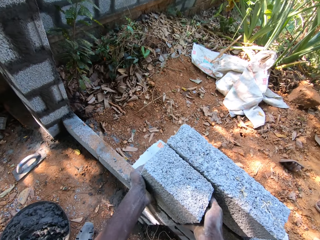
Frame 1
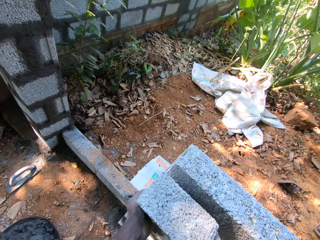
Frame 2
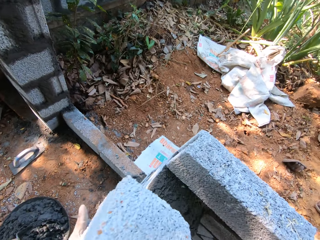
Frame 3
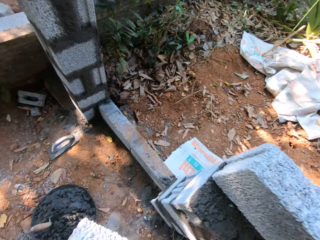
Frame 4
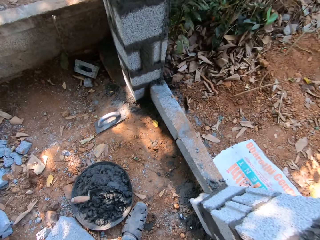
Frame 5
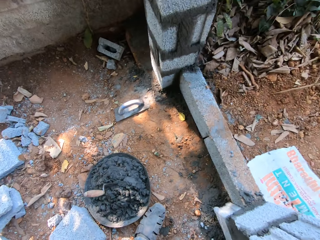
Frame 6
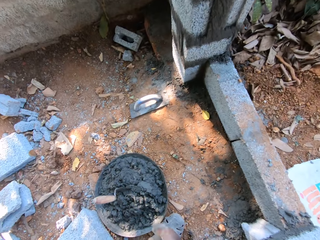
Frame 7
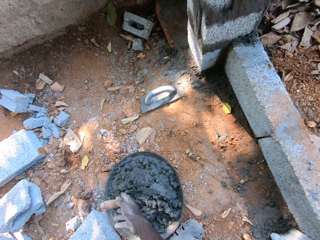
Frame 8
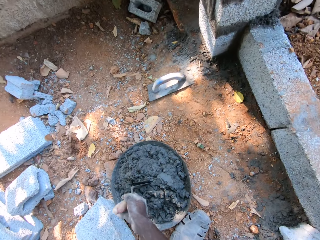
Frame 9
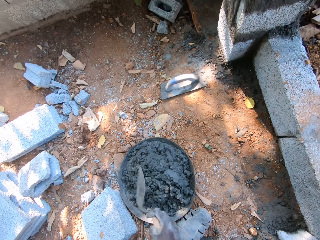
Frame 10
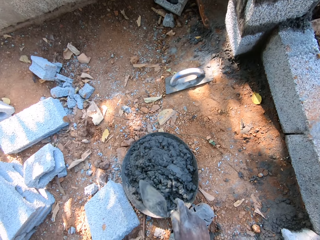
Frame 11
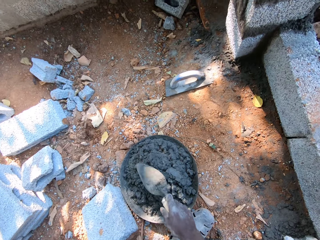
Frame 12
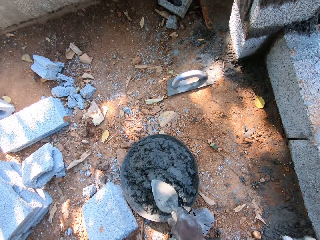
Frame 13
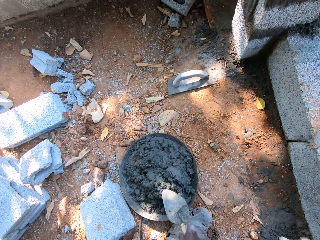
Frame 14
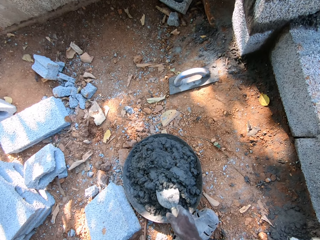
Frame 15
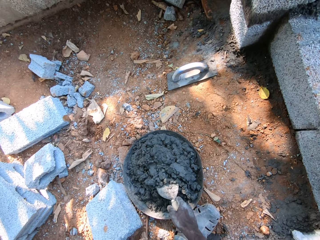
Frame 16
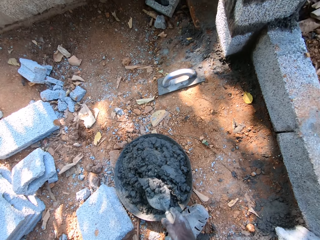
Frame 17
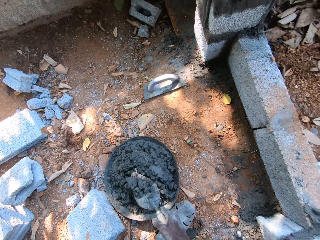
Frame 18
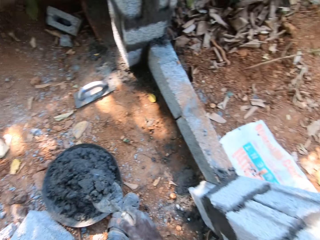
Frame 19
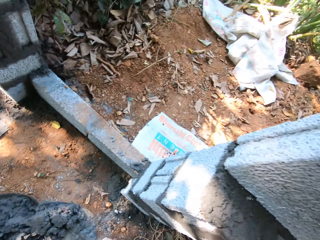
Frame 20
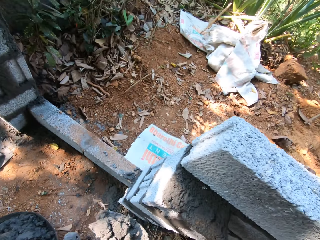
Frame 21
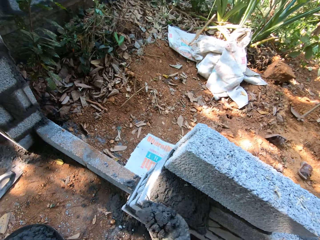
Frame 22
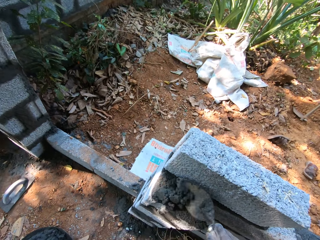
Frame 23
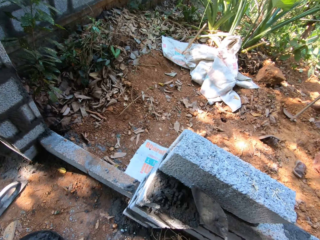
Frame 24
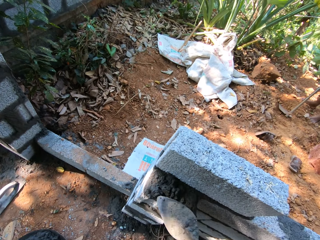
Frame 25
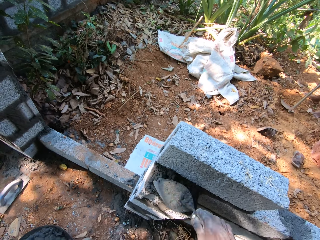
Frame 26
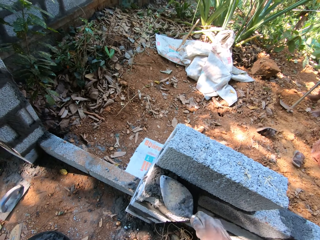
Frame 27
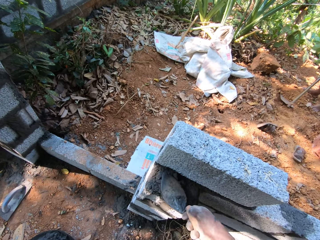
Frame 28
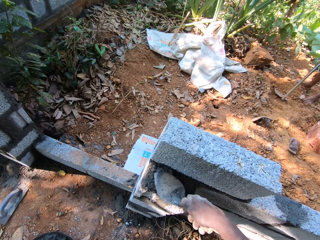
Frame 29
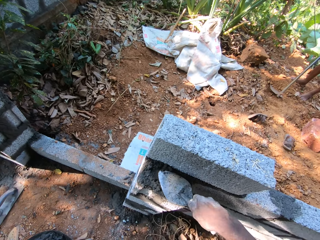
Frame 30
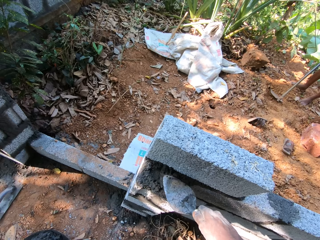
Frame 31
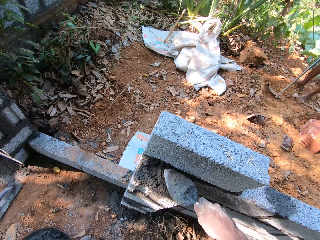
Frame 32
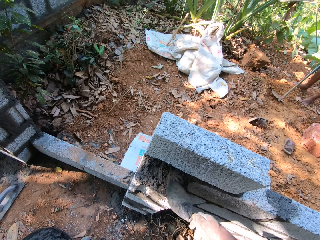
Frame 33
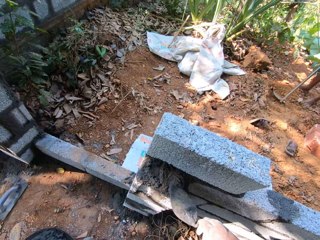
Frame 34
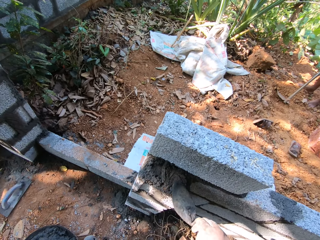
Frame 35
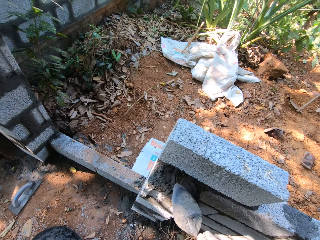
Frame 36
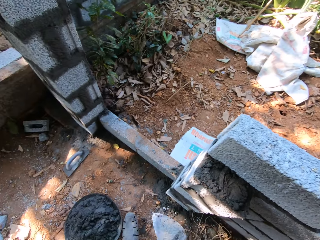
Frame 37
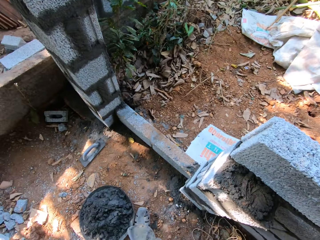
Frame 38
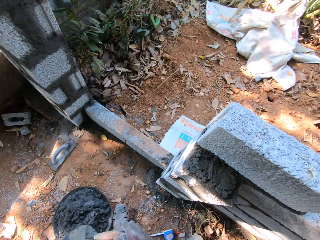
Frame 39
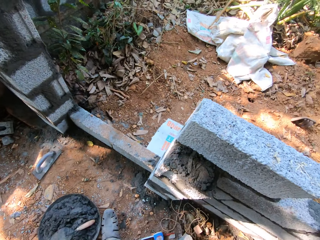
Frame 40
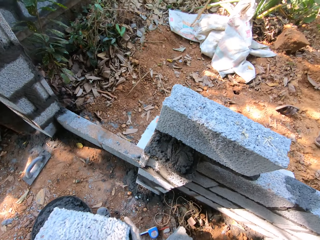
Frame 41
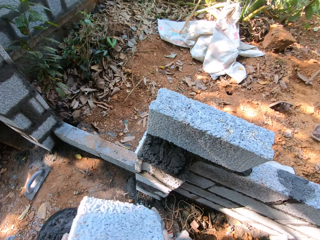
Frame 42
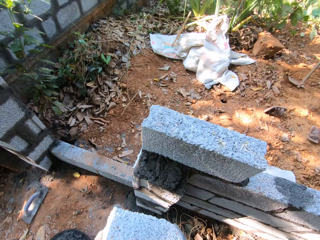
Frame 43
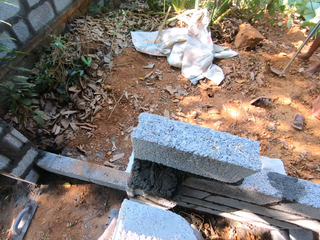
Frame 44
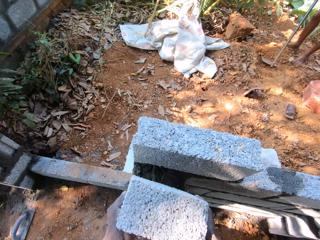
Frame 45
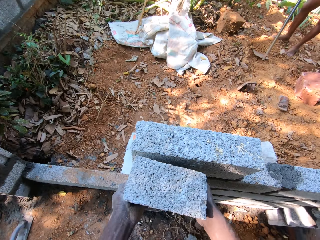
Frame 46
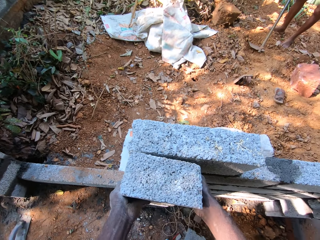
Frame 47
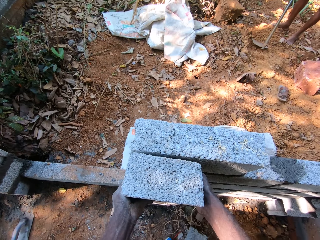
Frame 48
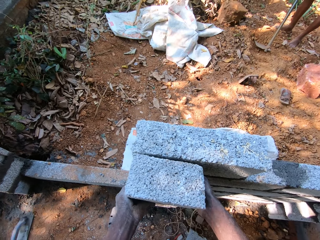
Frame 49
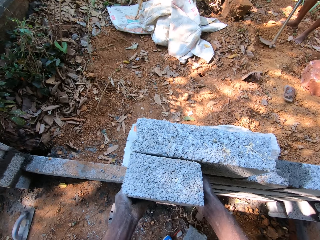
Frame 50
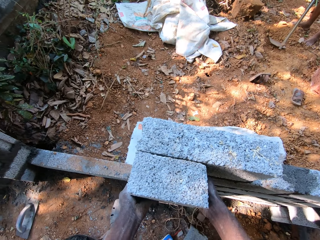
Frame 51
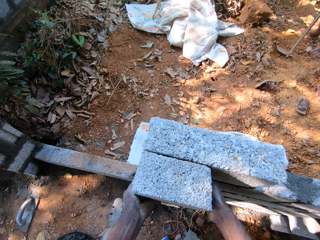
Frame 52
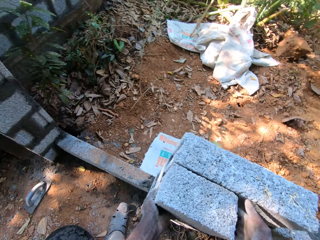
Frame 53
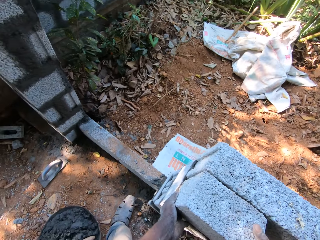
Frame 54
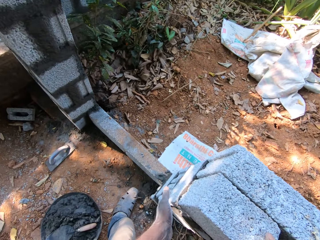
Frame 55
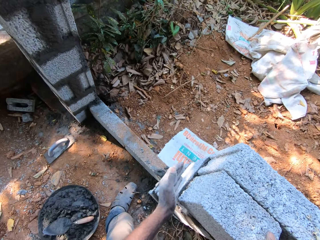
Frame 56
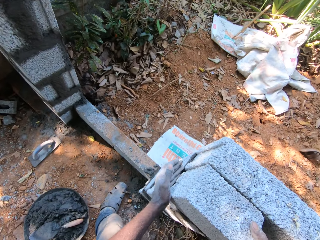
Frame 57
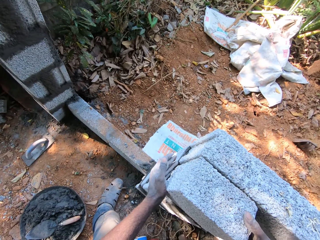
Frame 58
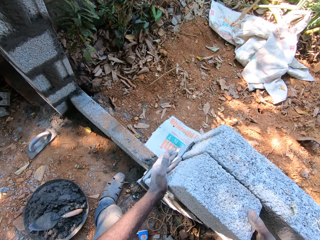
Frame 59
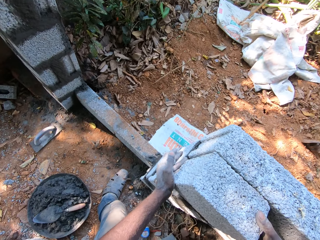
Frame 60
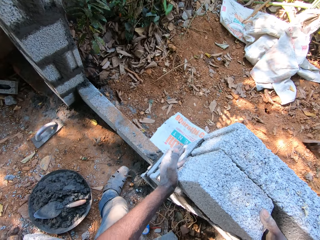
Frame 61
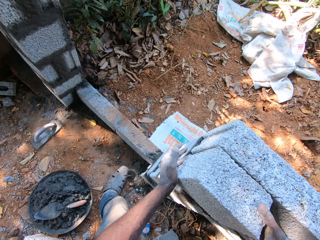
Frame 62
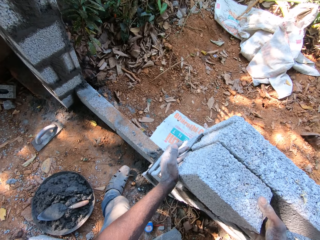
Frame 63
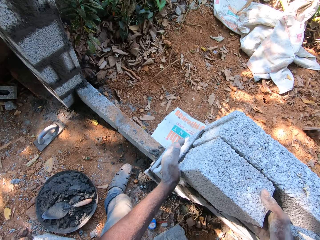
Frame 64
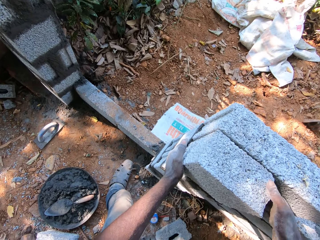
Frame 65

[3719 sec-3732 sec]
The camera wearer touches the concrete block on the block wall with his left hand. He picks up the concrete block on the block wall with both hands. He picks up the hand trowel from the head pan with his right hand. He packs mortar from the head pan with the hand trowel in his right hand. He pours the mortar on the block wall with the hand trowel in his right hand. He spreads the mortar on the block wall with the hand trowel in his right hand. He drops the hand trowel in the head pan with his right hand. He holds the concrete block with both hands. He drops the concrete block on the block wall with both hands. He holds the concrete block on the block wall with both hands.

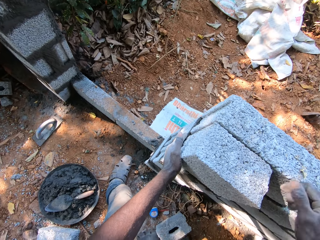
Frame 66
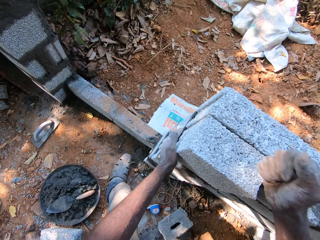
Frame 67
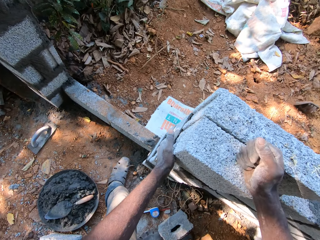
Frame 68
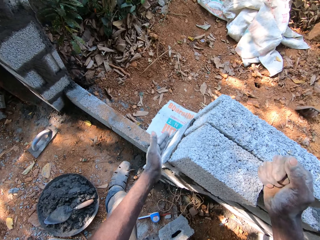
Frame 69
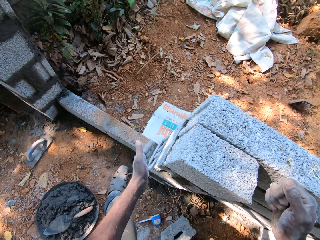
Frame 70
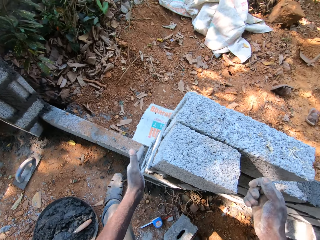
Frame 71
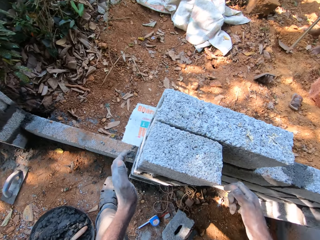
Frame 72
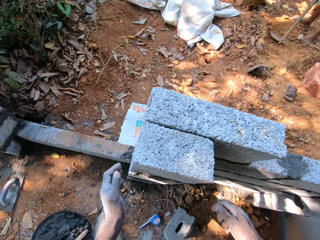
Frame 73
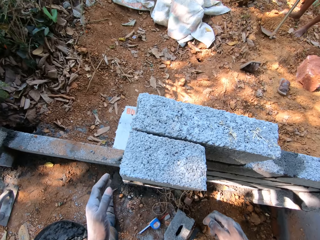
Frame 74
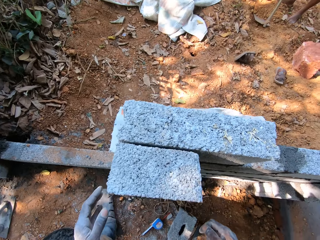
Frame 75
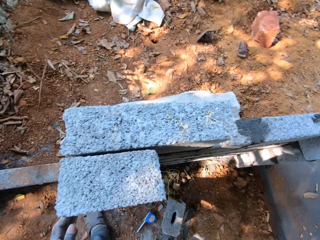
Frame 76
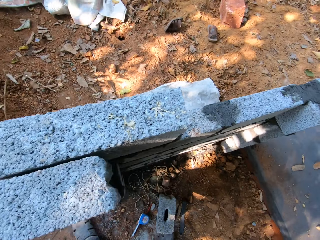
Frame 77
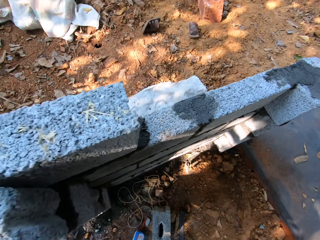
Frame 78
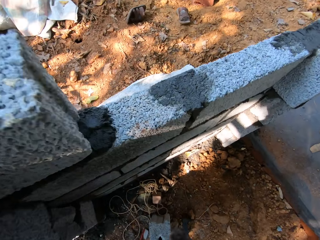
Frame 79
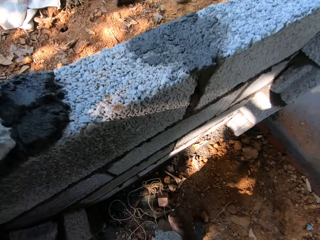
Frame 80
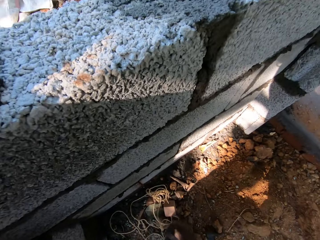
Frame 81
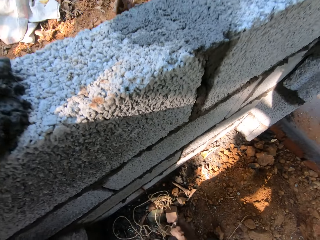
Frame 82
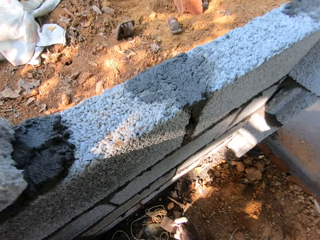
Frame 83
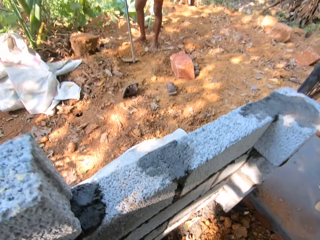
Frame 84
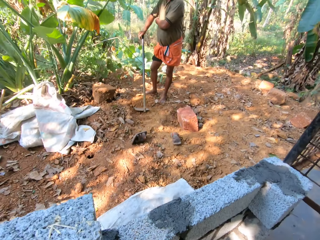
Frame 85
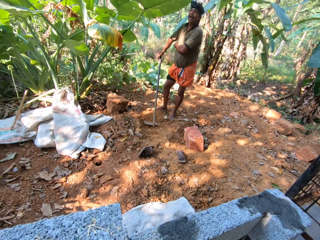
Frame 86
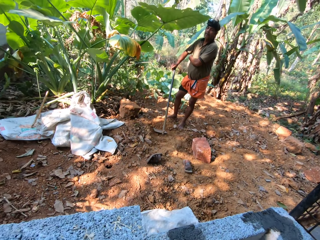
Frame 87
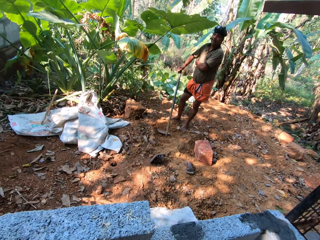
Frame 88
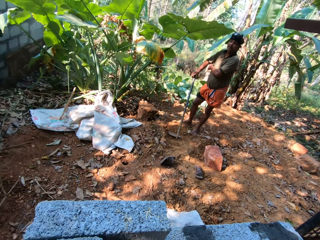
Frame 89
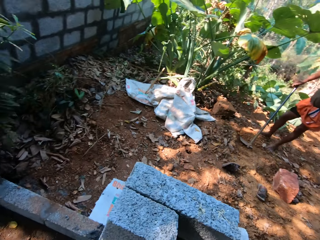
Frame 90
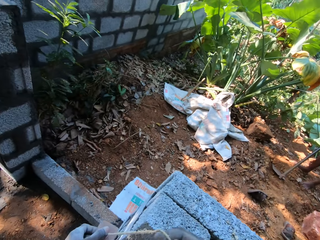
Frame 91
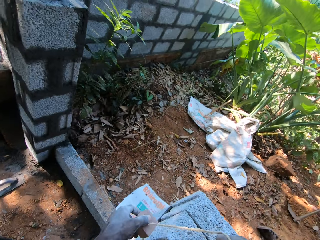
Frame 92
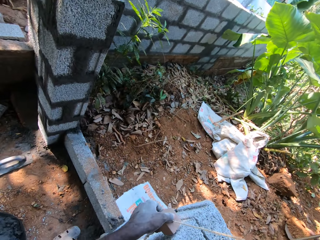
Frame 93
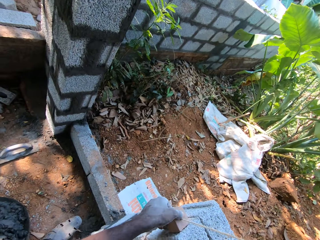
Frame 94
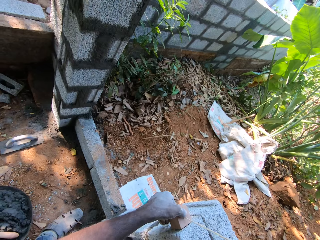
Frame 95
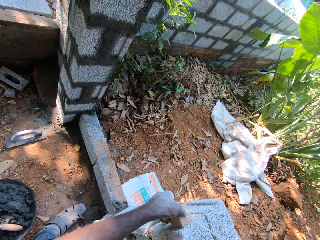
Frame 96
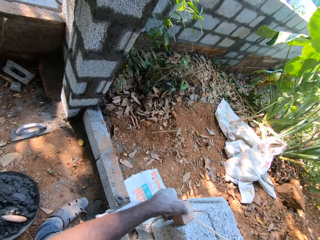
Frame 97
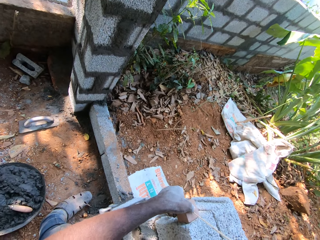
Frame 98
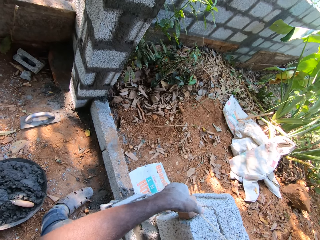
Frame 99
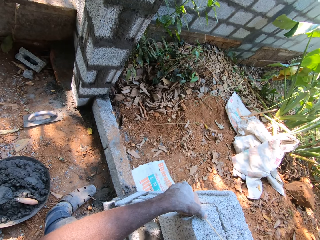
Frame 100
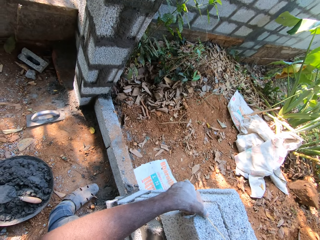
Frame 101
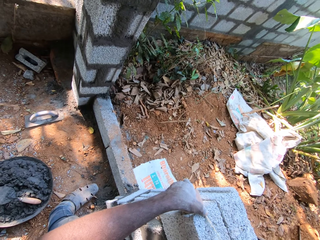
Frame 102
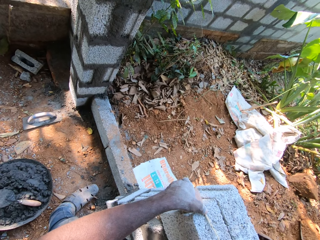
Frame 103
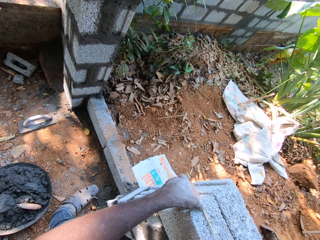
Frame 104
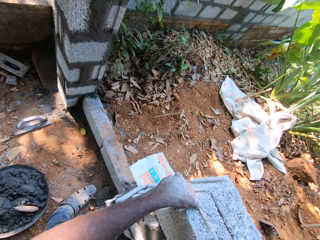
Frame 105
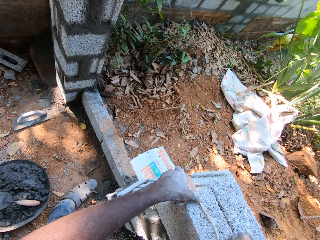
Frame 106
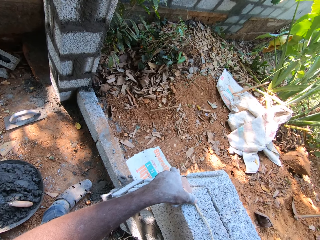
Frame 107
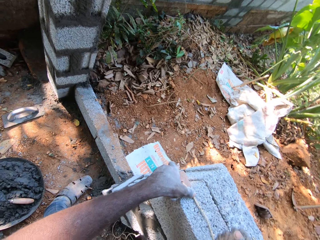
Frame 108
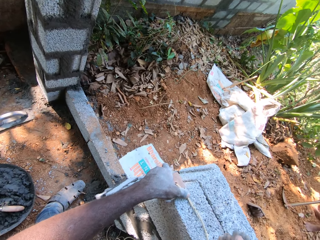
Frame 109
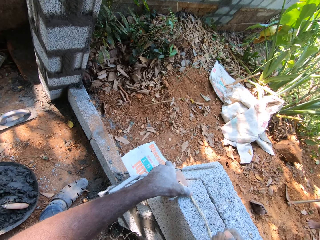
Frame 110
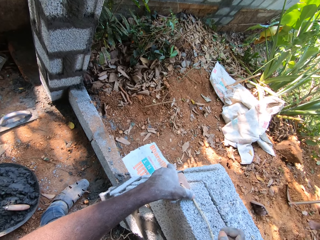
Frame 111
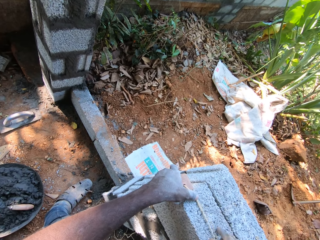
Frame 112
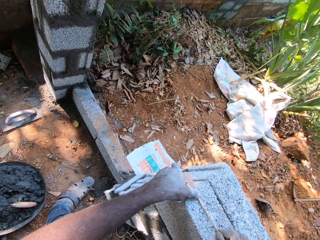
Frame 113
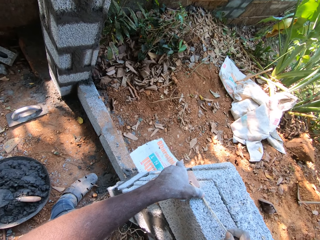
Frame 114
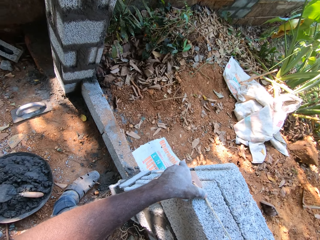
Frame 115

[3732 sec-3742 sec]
The camera wearer hits the concrete block on the block wall with his right hand. He picks up a rope on the ground with both hands. The man holds the hoe on the ground with his right hand. The camera wearer holds the rope on the block with both hands.
